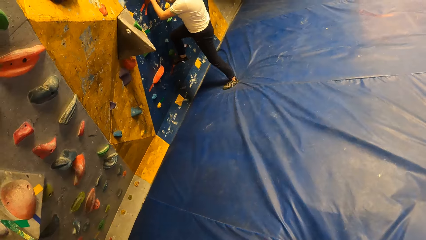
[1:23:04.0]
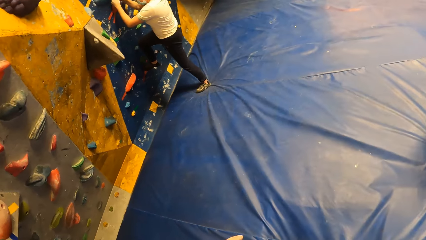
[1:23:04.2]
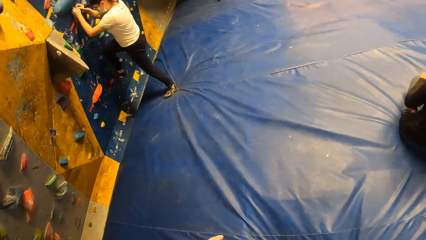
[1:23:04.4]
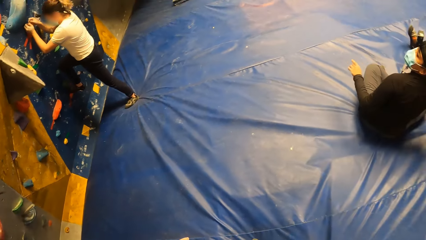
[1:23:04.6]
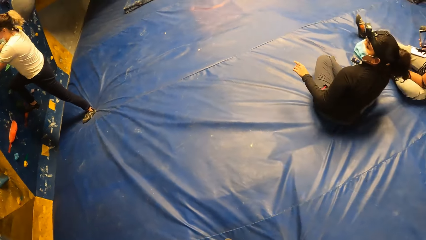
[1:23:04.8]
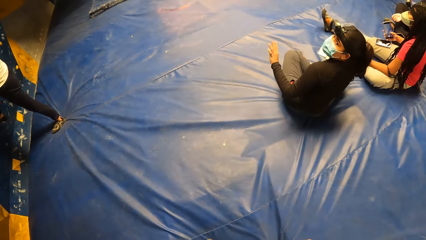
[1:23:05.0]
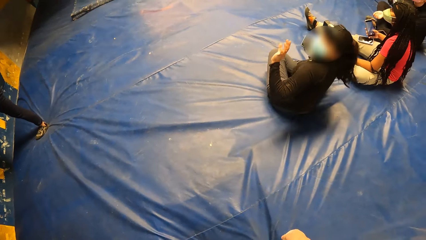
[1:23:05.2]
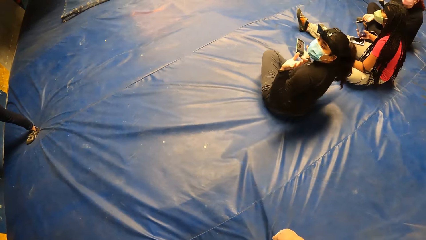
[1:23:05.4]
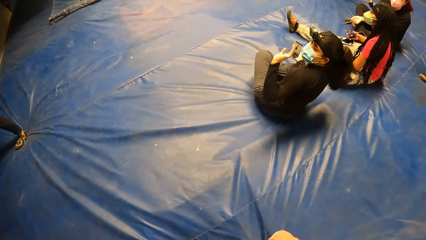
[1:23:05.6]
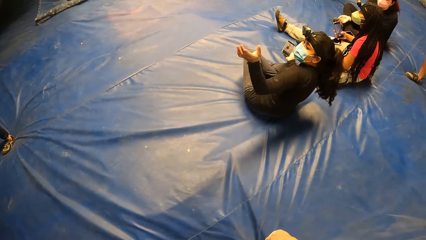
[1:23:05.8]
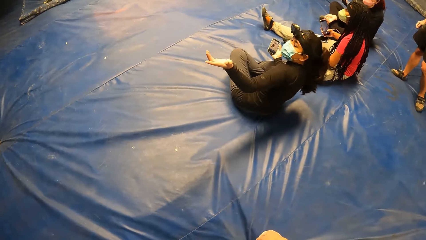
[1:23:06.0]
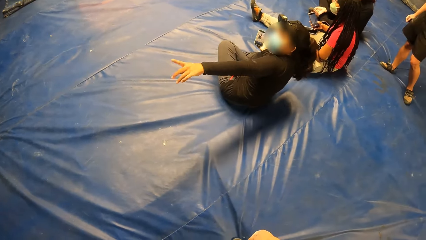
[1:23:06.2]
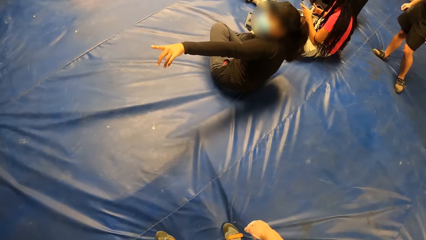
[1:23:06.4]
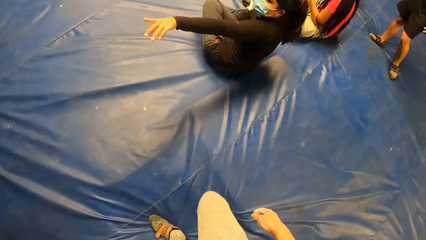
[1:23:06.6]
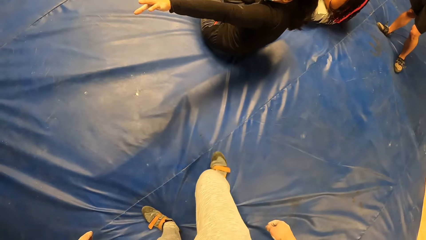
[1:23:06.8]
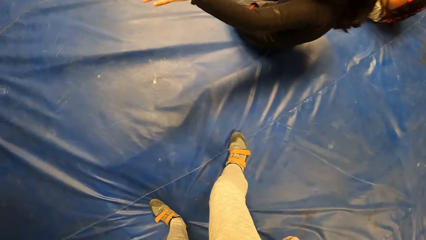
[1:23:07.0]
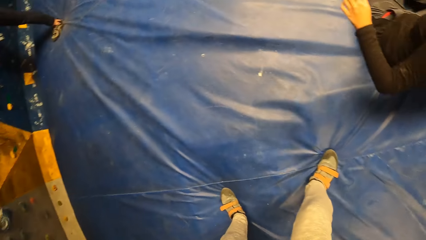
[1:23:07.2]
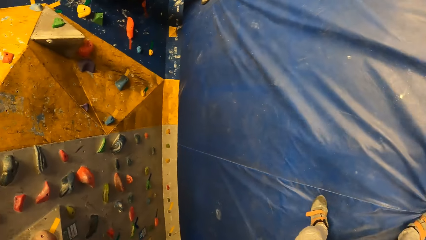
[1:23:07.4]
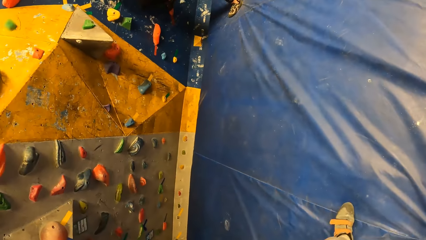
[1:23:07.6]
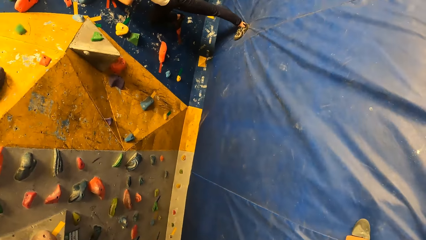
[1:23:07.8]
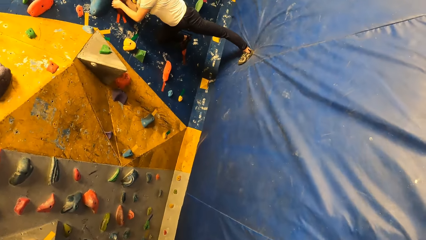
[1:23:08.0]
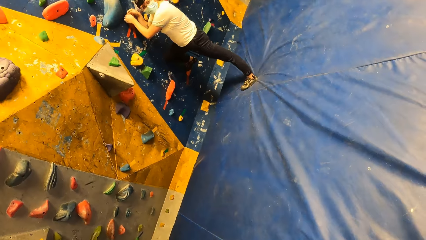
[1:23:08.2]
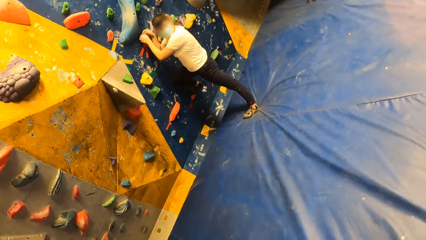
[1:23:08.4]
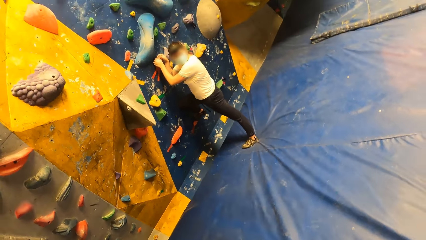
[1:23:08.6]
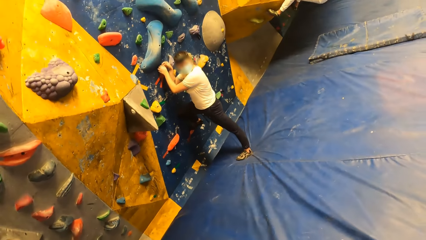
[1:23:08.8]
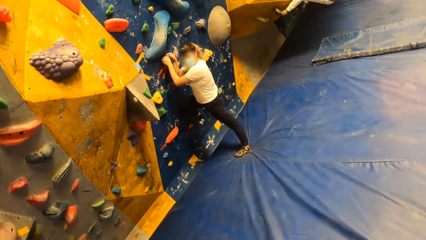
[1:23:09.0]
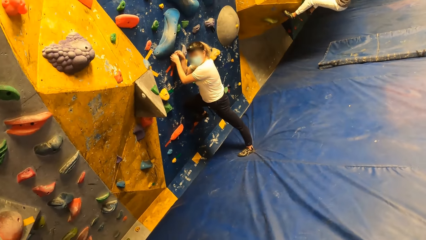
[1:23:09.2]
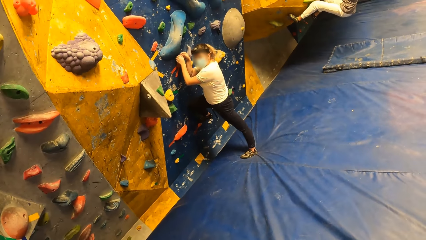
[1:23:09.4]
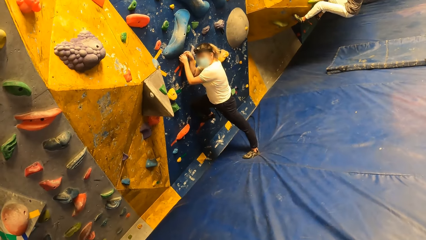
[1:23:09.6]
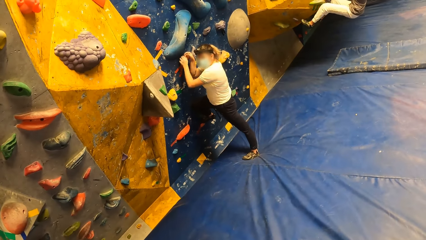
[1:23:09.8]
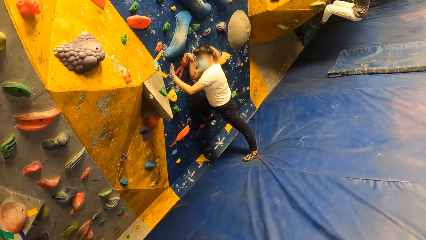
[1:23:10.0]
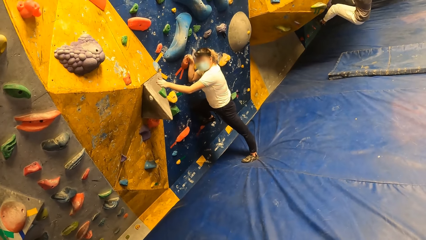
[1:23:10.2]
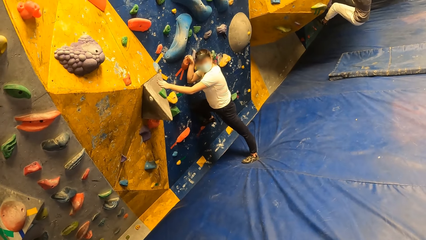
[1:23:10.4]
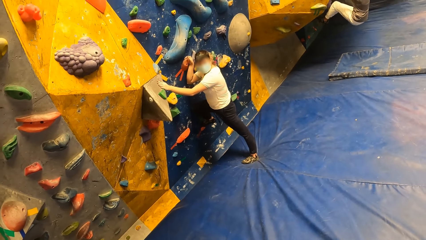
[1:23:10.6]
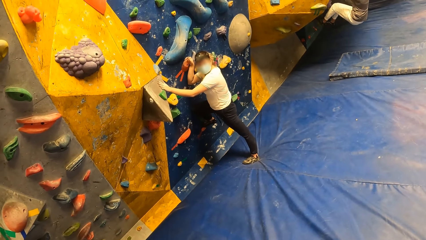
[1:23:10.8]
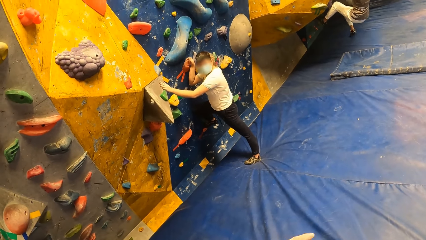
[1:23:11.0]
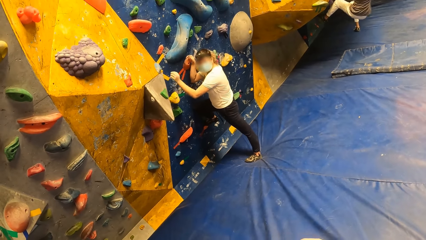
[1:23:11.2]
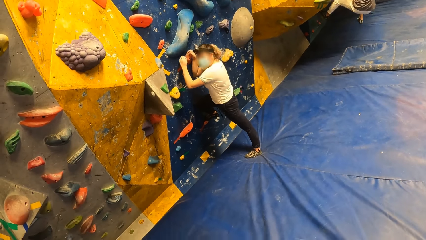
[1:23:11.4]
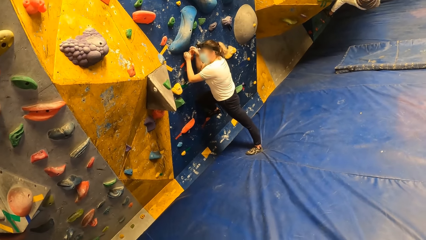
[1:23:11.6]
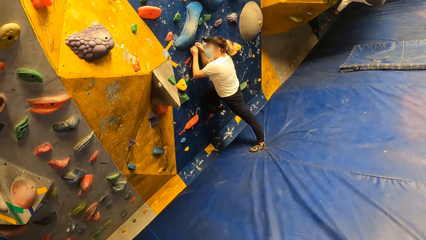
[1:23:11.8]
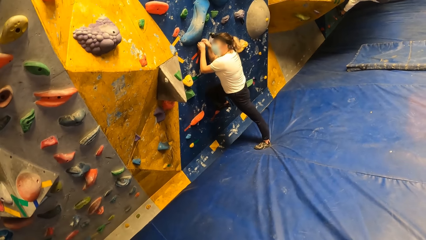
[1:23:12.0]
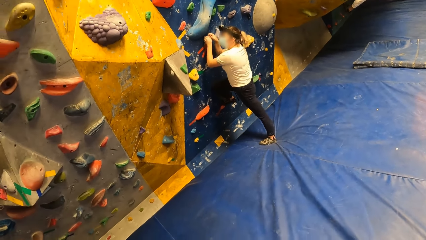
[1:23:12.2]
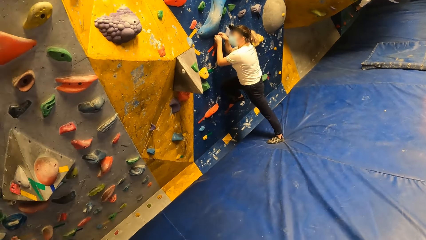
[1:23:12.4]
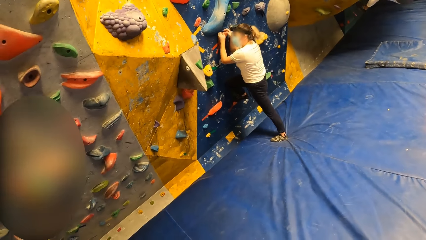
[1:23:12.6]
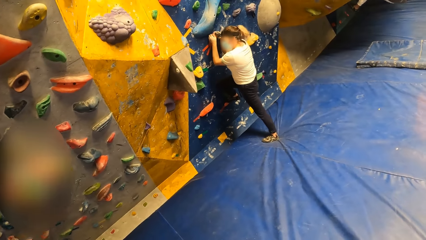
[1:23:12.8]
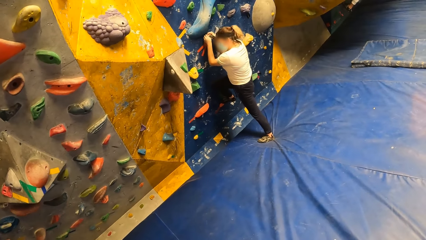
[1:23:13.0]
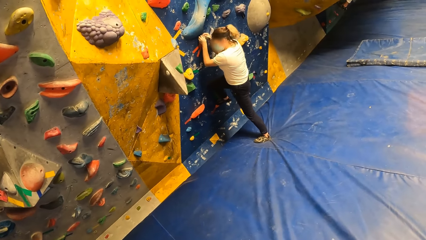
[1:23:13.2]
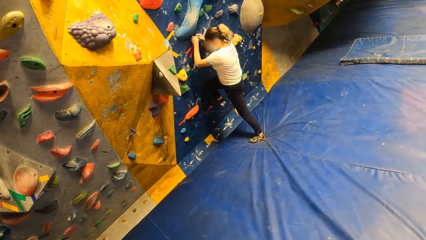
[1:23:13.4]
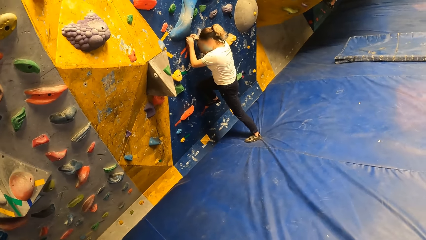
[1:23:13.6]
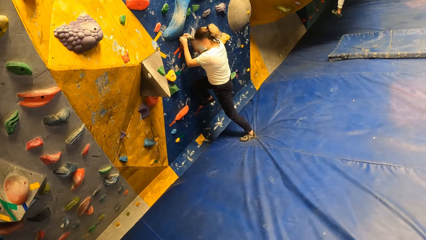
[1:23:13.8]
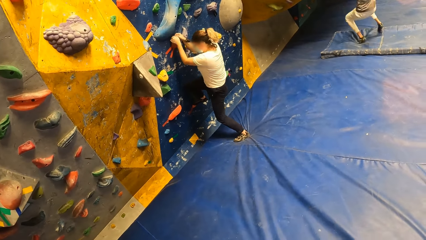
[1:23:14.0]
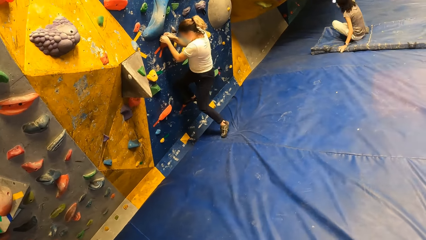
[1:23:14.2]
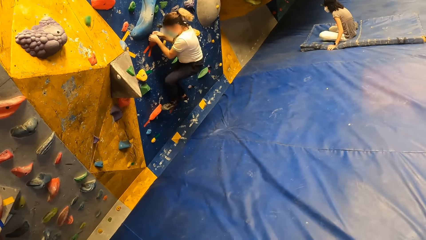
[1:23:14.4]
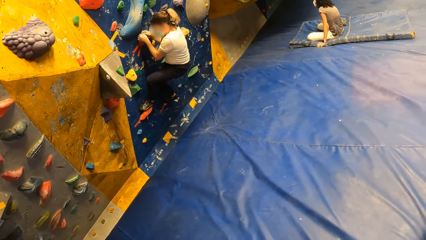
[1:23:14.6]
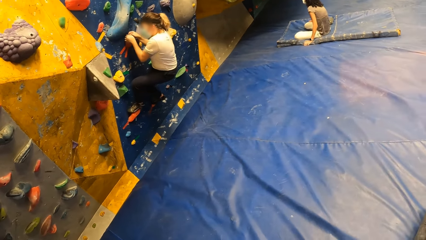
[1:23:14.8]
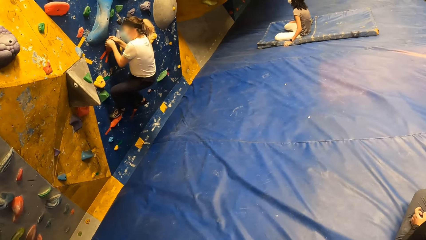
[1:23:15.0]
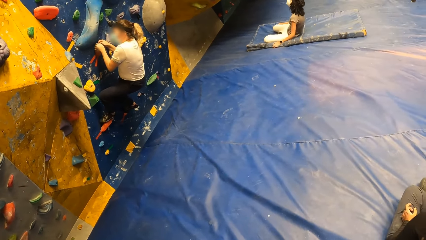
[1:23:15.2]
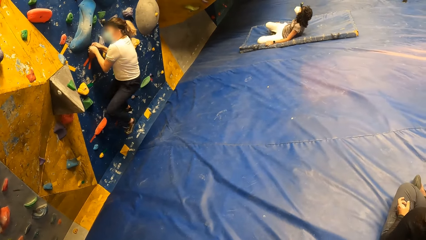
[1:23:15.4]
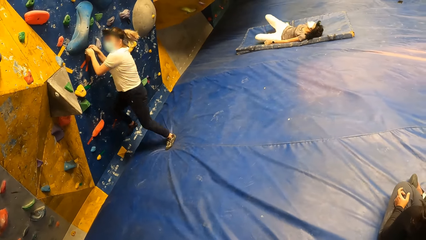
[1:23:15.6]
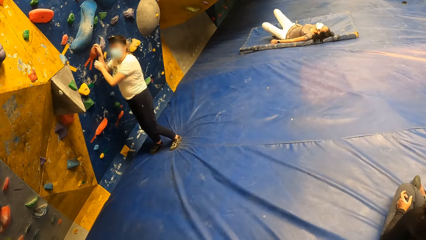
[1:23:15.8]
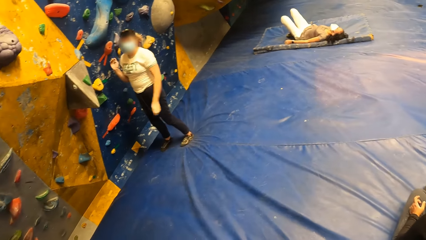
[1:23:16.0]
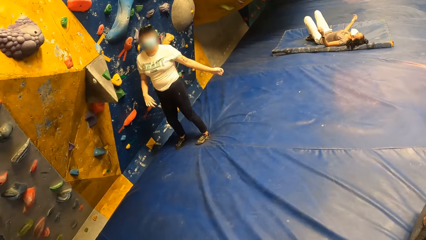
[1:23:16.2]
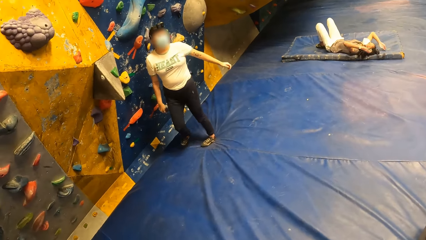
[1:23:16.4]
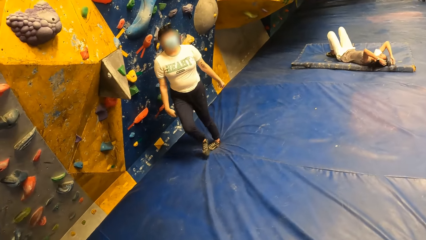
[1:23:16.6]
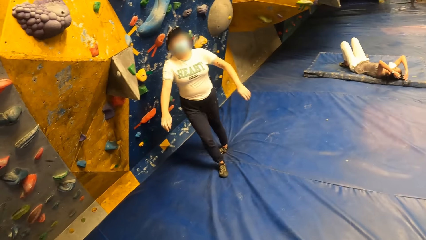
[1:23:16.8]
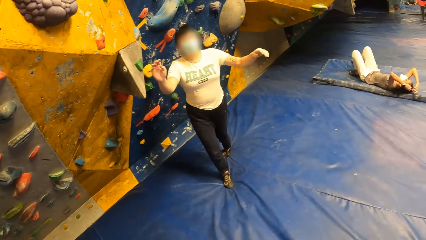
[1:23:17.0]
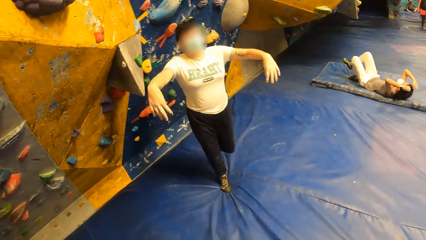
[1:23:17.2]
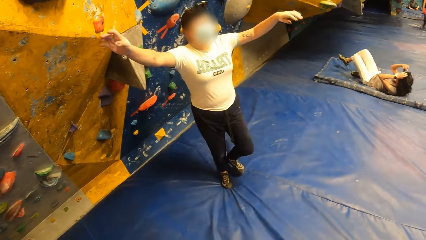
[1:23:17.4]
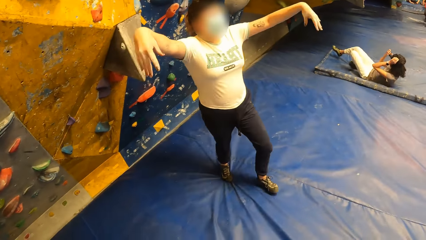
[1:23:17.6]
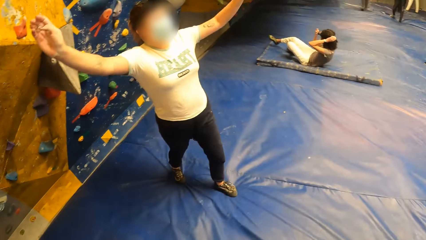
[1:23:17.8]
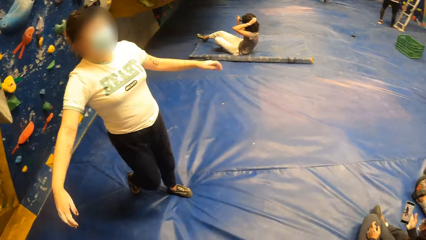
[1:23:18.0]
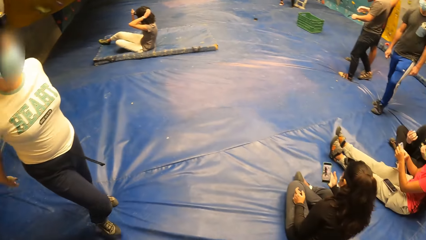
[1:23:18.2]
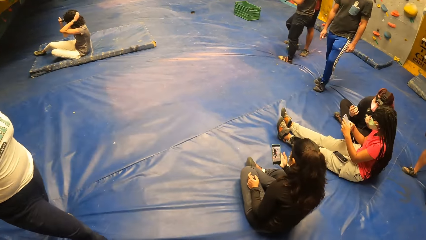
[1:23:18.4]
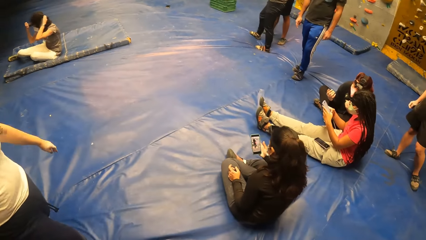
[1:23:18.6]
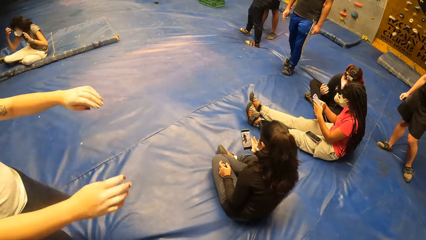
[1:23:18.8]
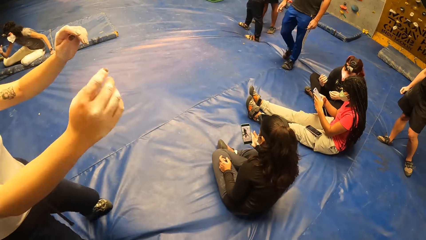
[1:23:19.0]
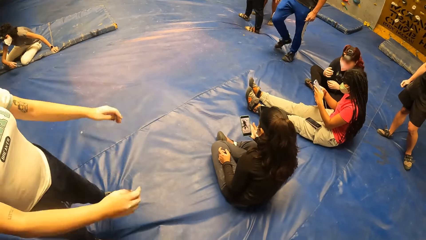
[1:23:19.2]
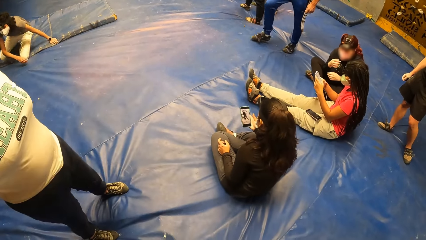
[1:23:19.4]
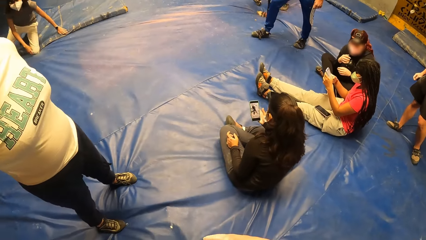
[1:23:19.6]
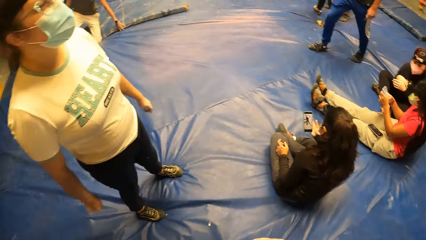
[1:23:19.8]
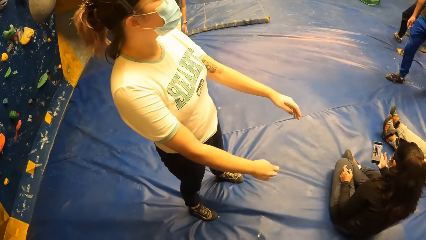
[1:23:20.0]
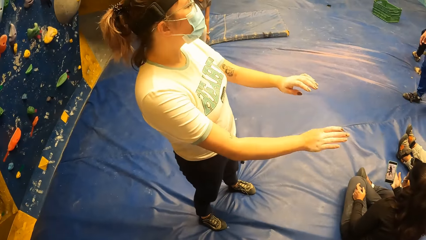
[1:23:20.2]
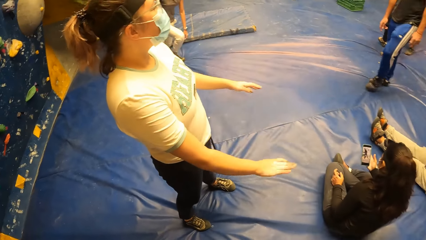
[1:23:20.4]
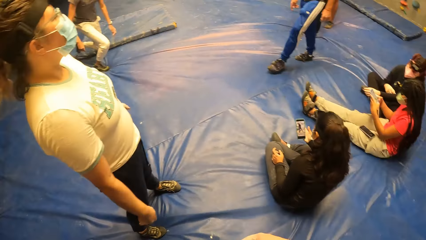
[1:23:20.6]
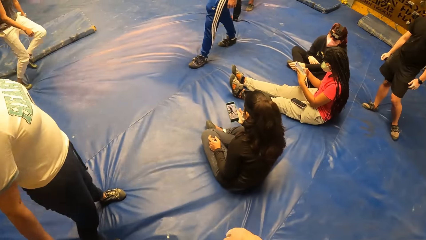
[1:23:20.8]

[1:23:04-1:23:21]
A woman climbs the wall. Another woman gestures at the camera wearer. A third woman converses with the first woman. The first woman climbs the climbing wall, climbs down the climbing wall, walks around, shakes the hands and lifts the hands.
